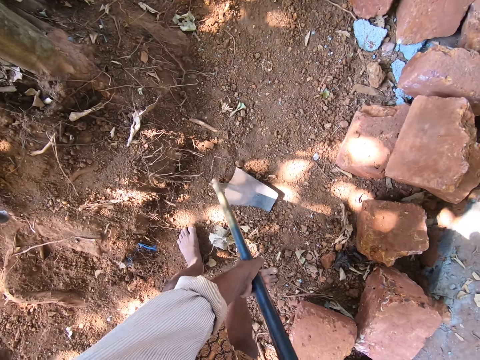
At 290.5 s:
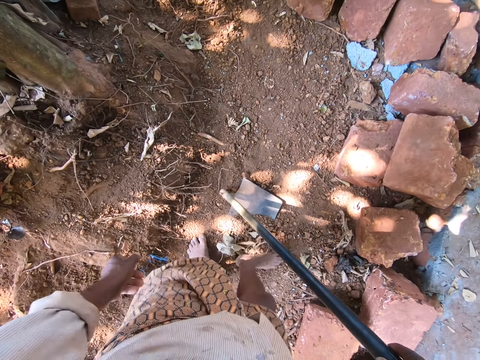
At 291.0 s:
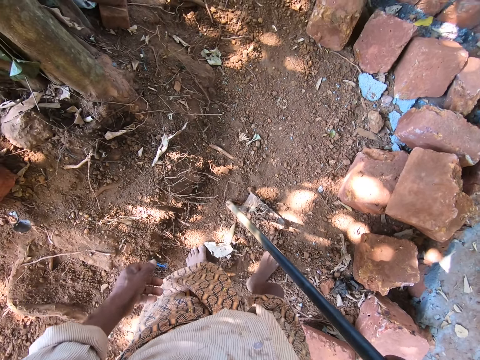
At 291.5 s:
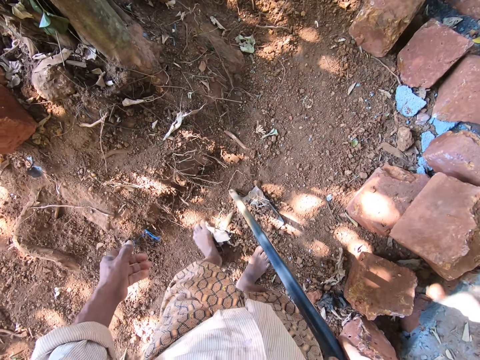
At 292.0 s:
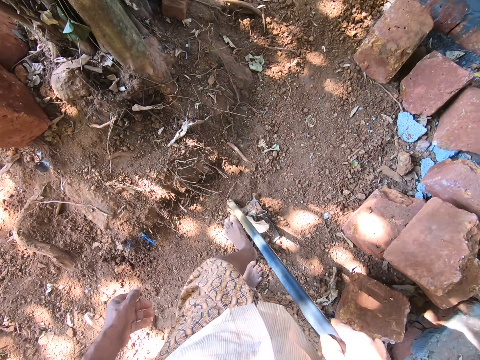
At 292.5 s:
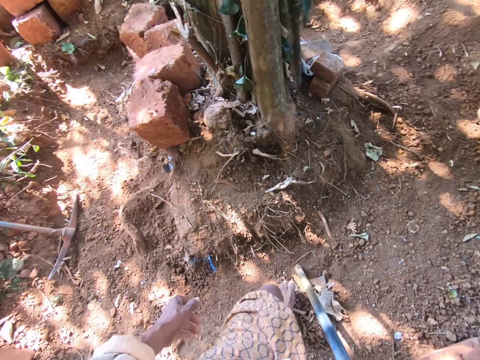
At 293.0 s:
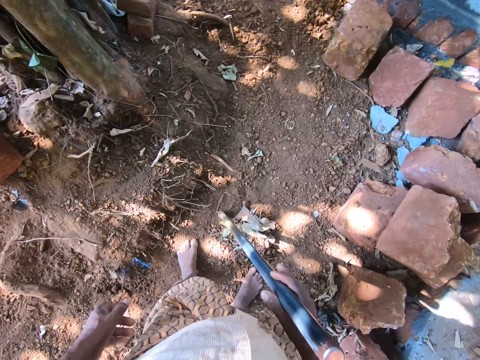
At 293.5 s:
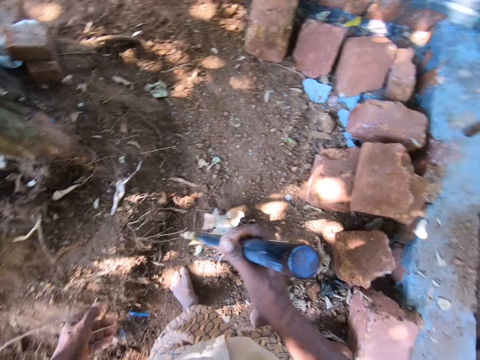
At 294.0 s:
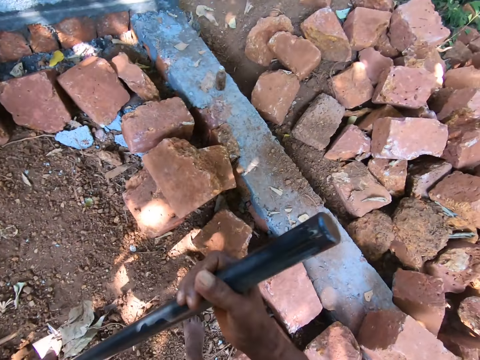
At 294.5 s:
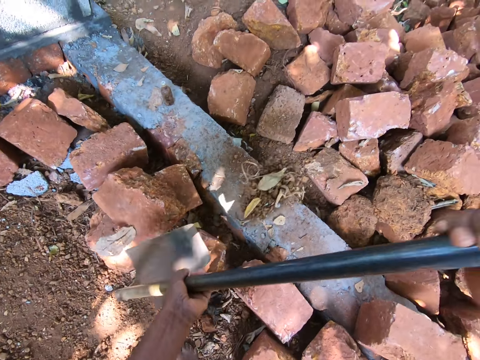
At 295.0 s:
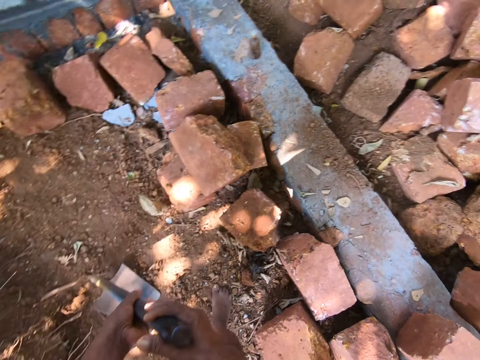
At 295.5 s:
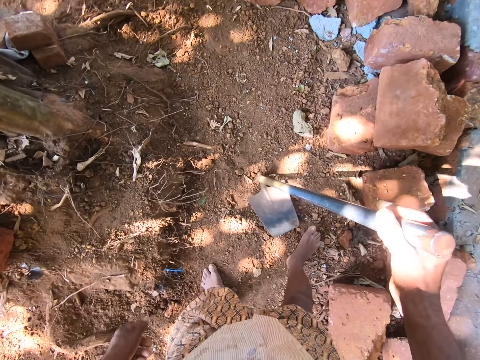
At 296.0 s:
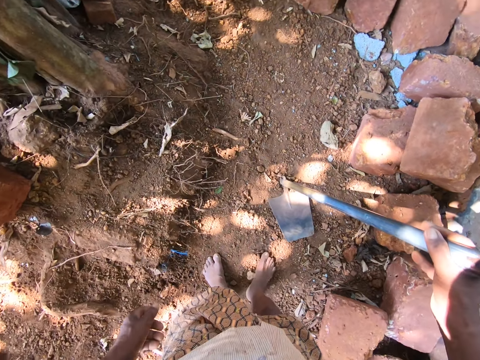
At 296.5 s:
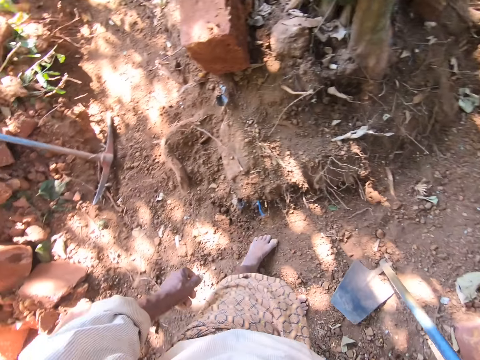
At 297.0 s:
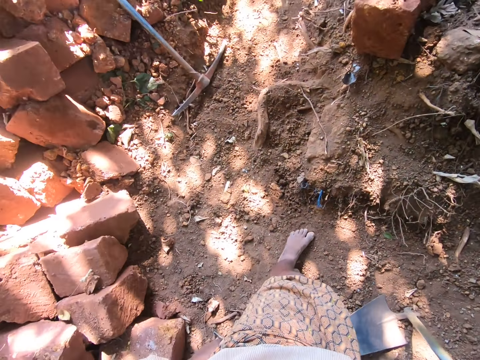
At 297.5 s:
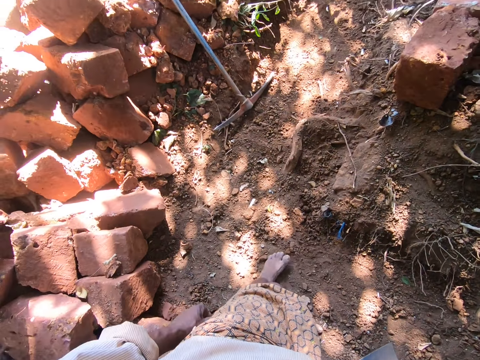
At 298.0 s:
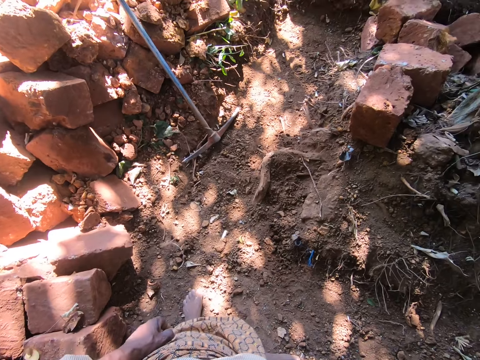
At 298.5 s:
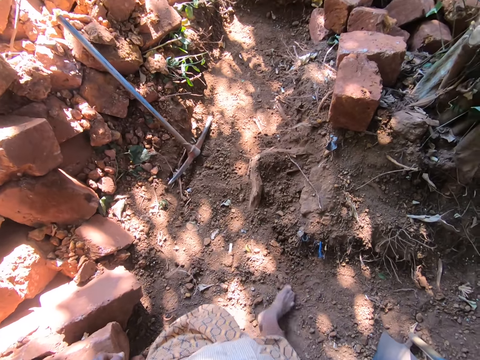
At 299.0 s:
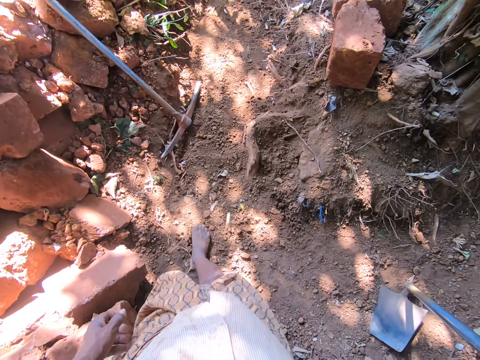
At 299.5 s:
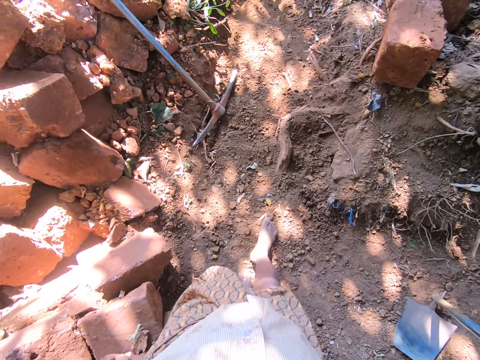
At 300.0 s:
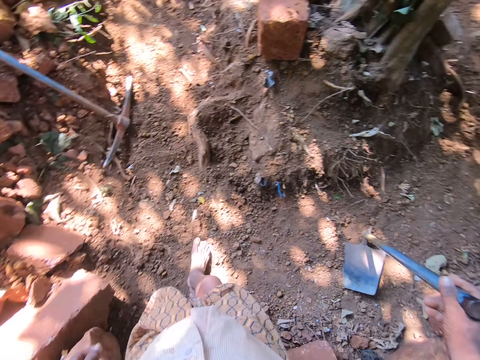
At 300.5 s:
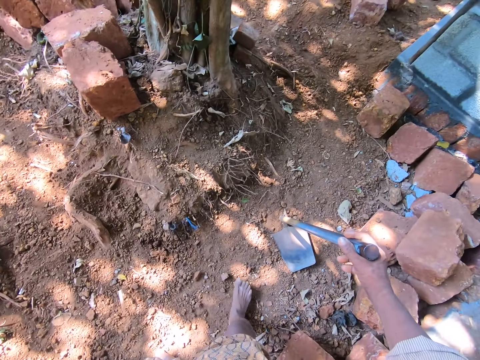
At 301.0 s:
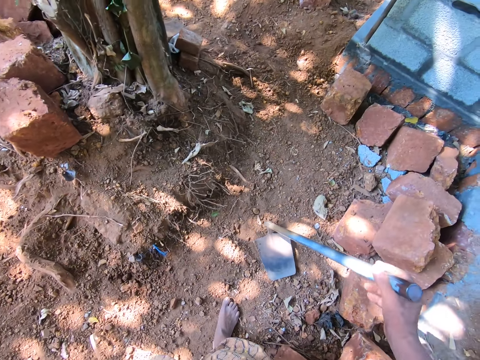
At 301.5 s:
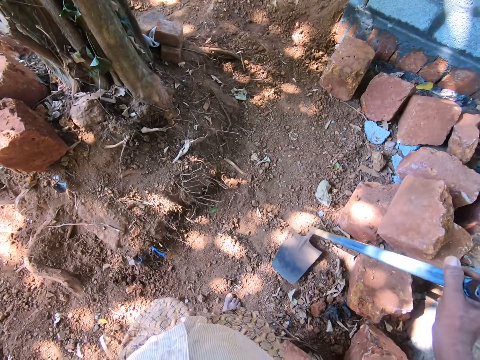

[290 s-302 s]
The camera wearer moves back. He pushes the soil or sand with both feet. He lifts up the hoe and carries the hoe with the right hand. He pours the soil aside with the hoe. He puts the hoe down. He holds the hoe with the right hand. He looks around. He moves around the right foot. He pushes the sand with his leg.

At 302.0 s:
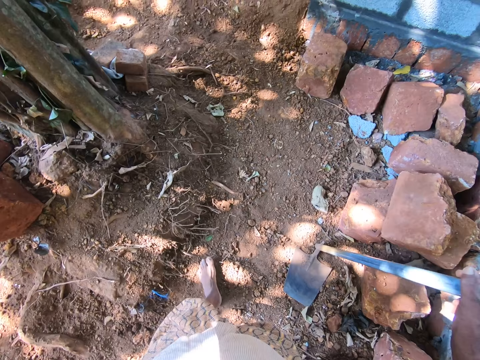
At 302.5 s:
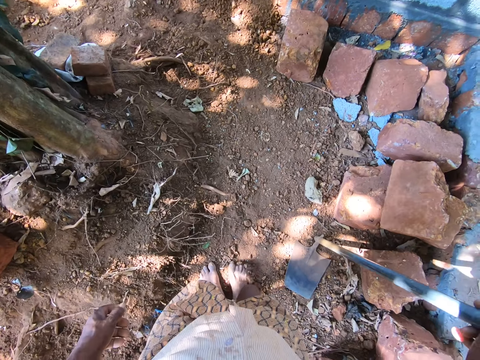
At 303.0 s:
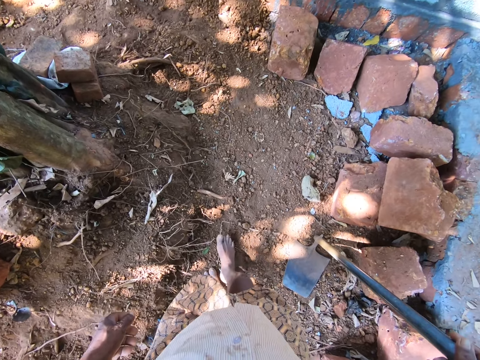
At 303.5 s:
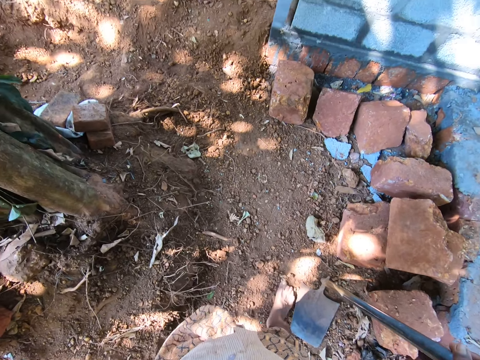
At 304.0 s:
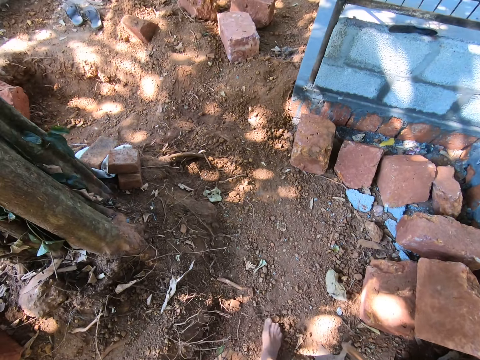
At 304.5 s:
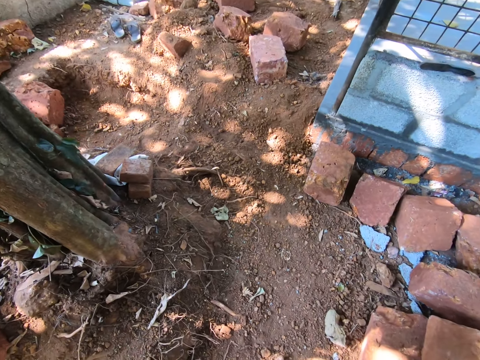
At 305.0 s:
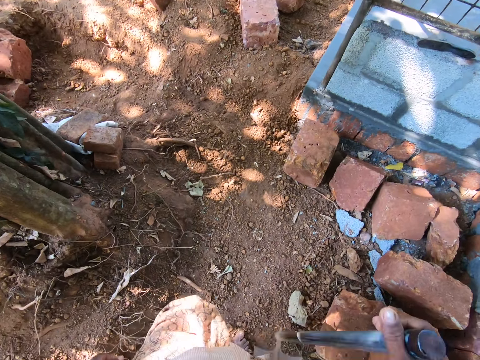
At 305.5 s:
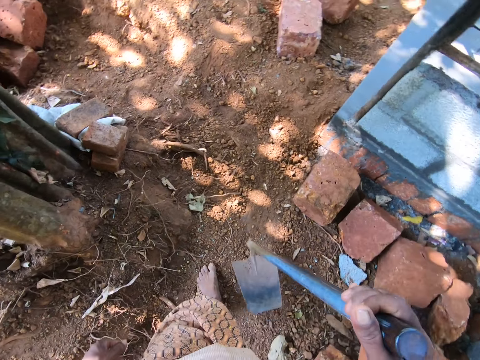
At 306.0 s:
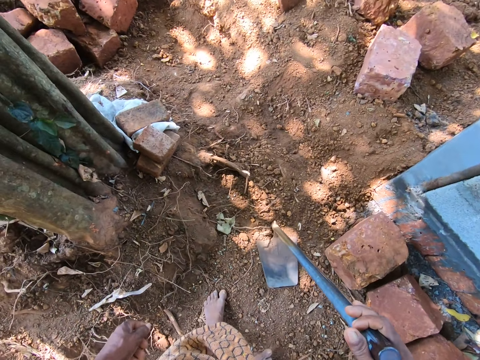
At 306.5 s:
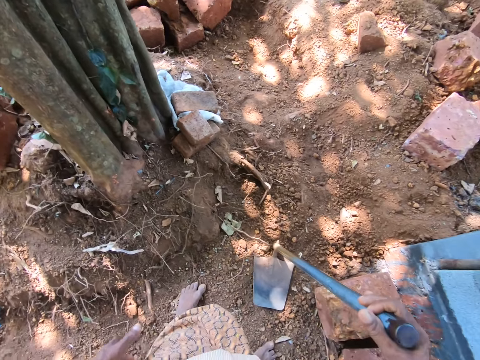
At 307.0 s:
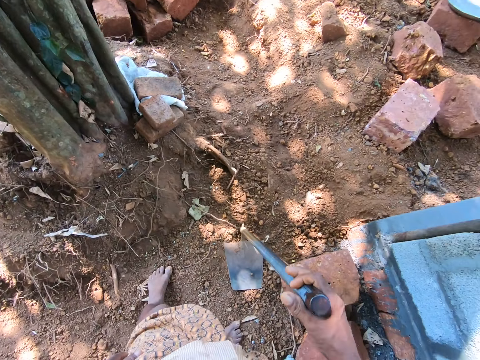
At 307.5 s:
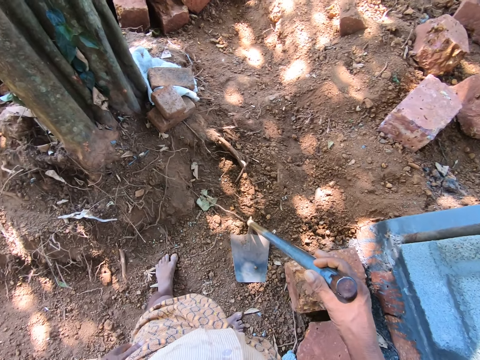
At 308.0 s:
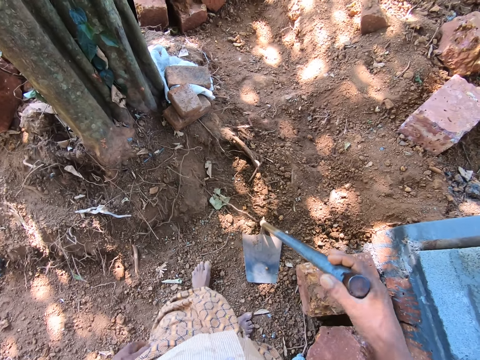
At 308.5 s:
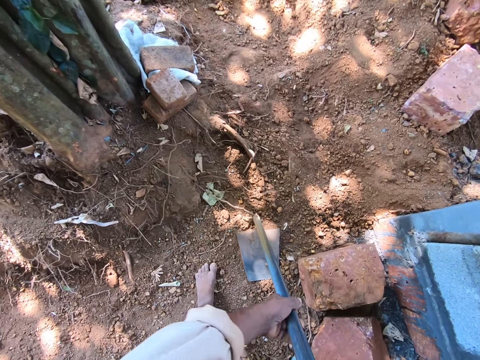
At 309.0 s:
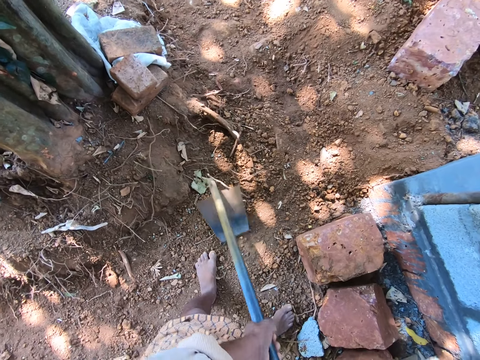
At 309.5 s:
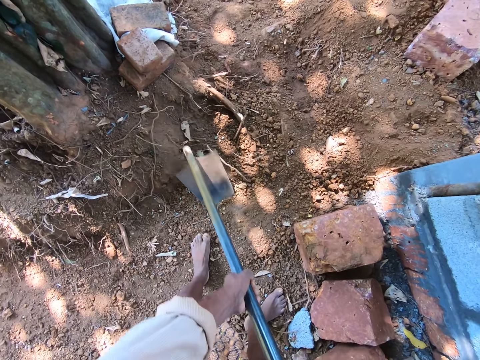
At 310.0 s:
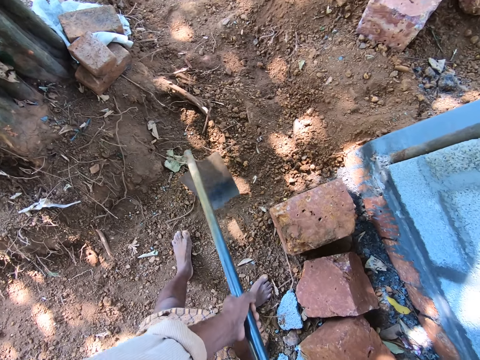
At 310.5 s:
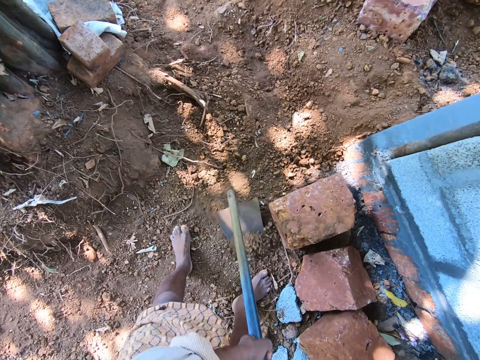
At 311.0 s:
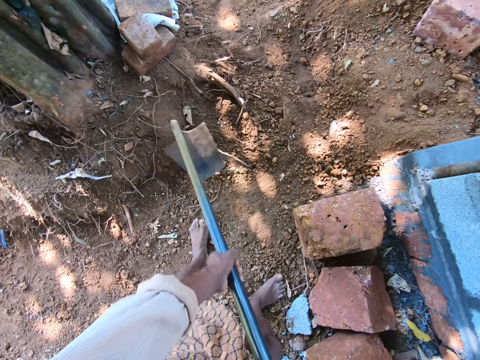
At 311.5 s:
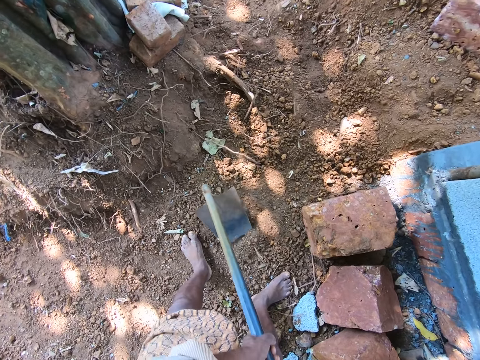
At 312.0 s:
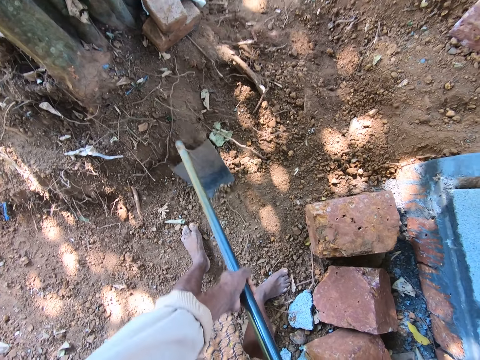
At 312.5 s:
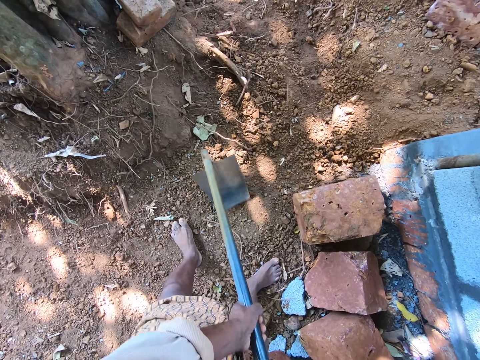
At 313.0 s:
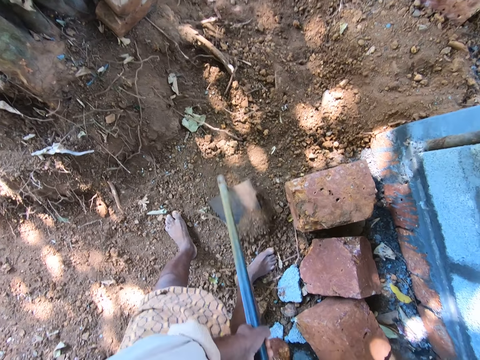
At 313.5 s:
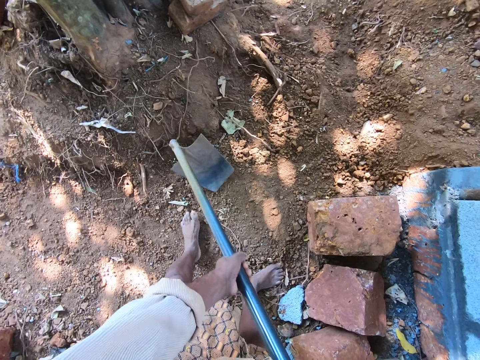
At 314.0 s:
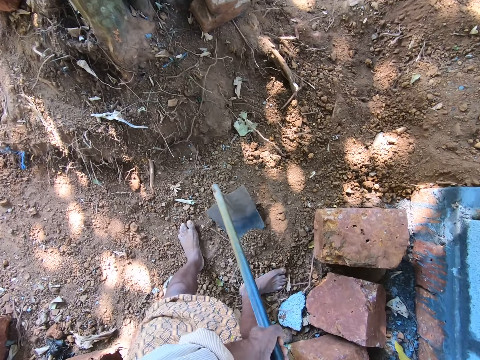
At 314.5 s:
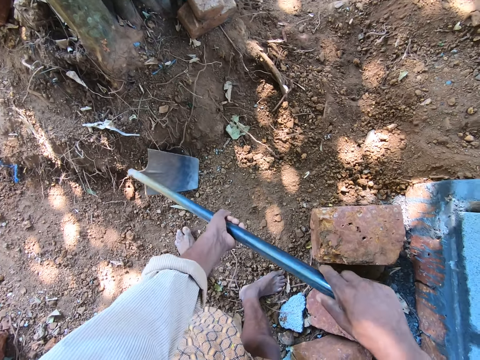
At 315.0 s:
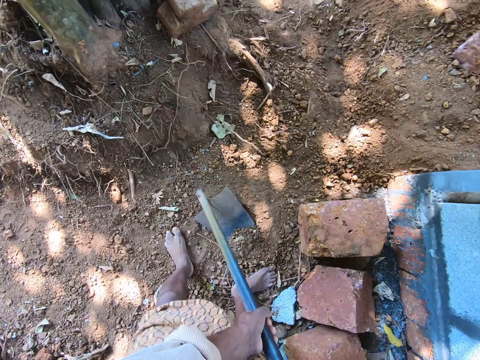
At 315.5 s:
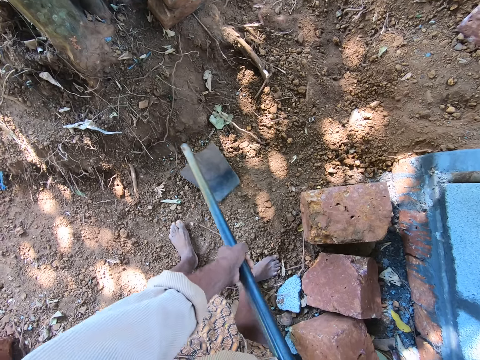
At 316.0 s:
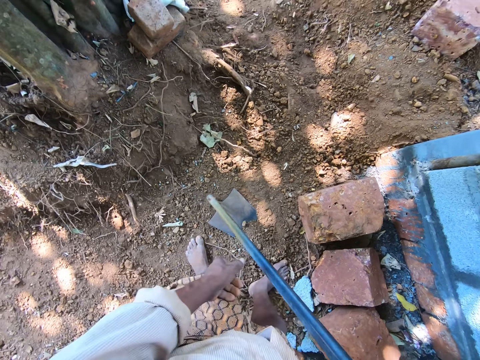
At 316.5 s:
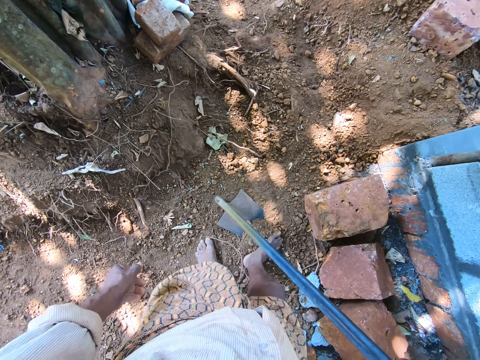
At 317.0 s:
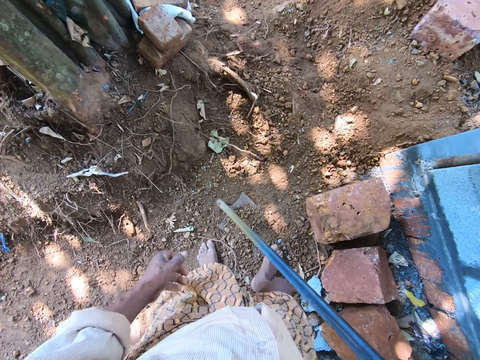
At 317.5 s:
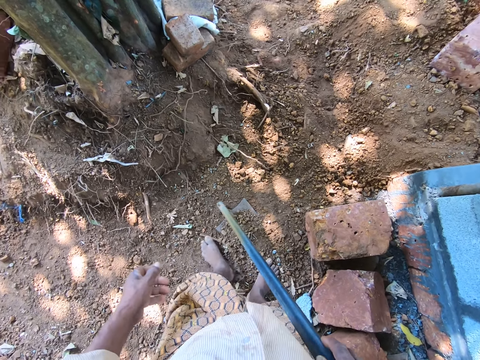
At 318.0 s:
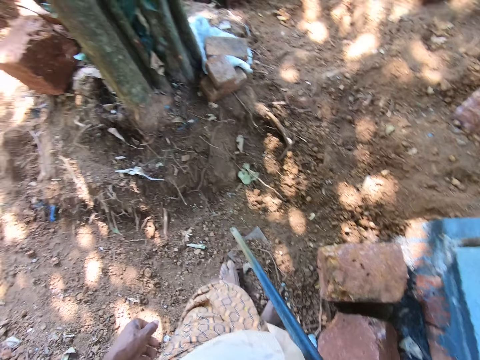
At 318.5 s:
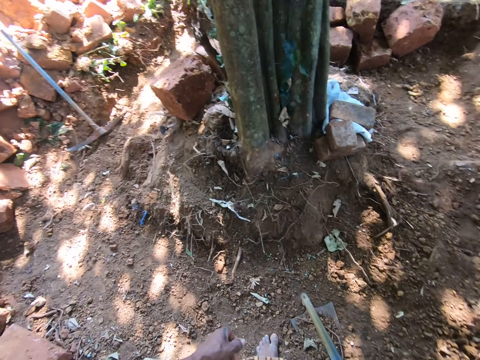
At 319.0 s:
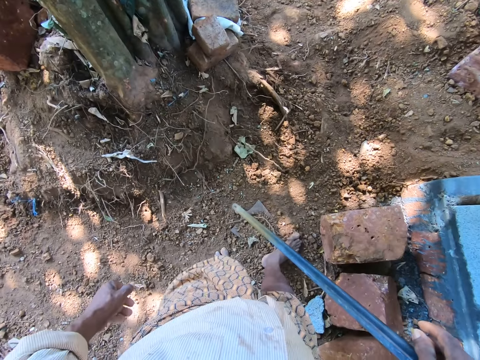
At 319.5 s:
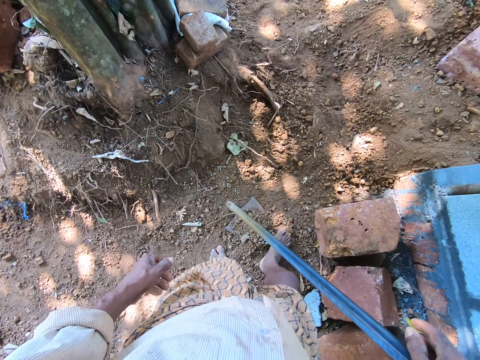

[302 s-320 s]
The camera wearer walks ahead. He moves around the right foot. He pushes sand or soil with his leg. He walks ahead. He places the hoe on the ground. He stands. He holds the hoe with both hands. He collects the sand with the hoe. He scrapes the ground with the hoe. He pushes the soil with both feet.
